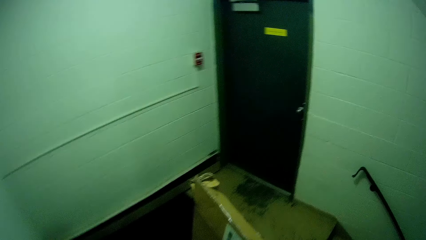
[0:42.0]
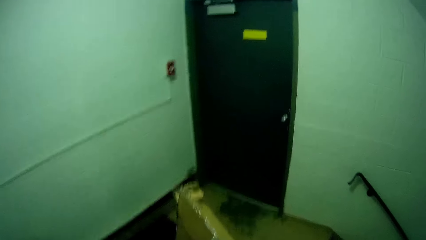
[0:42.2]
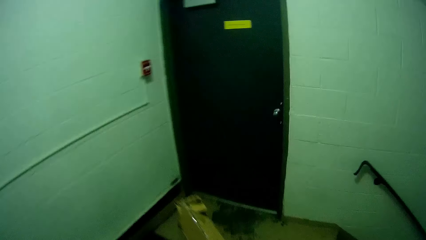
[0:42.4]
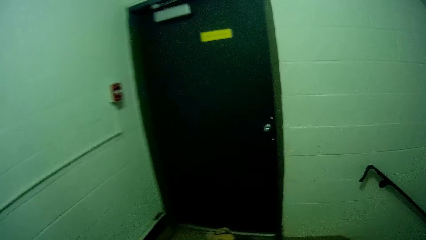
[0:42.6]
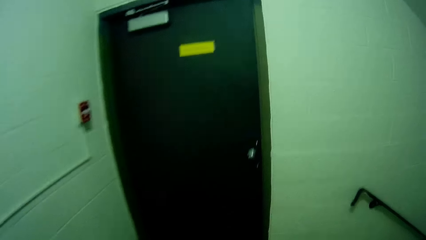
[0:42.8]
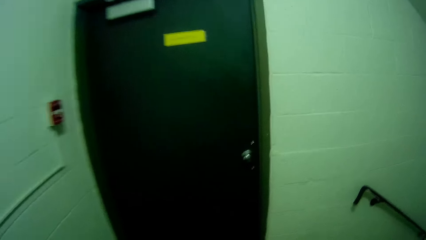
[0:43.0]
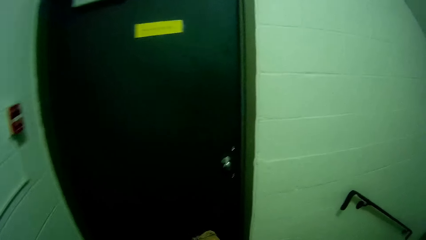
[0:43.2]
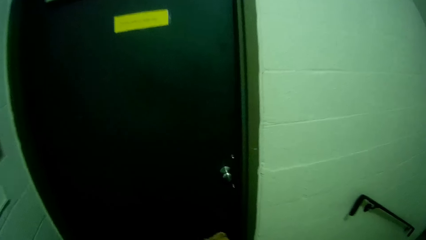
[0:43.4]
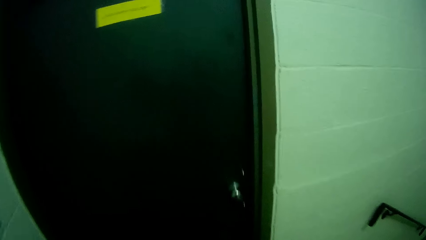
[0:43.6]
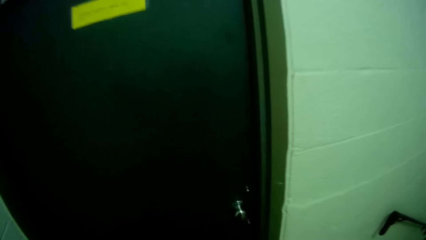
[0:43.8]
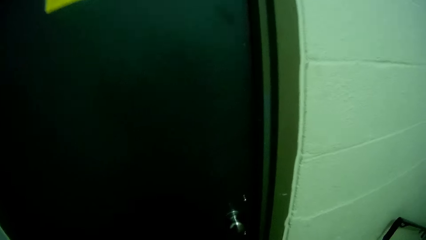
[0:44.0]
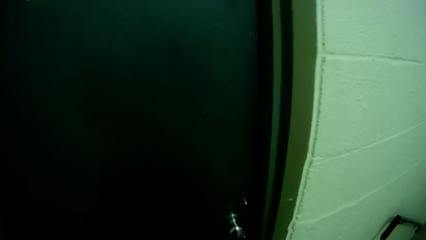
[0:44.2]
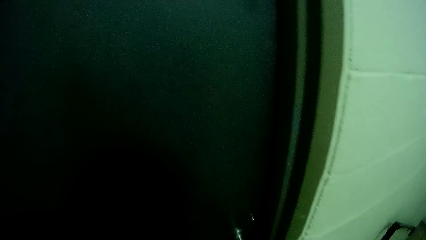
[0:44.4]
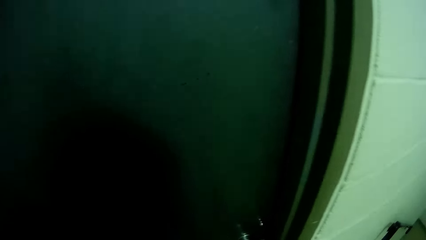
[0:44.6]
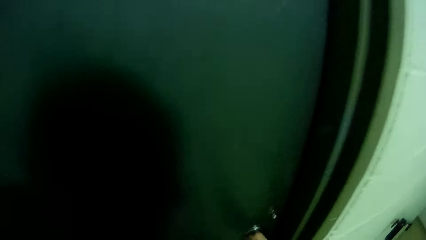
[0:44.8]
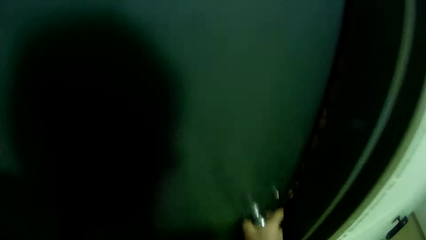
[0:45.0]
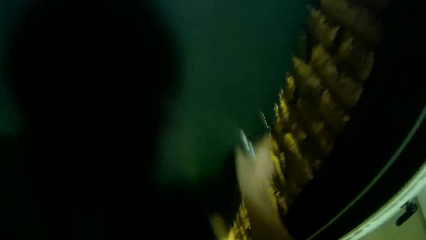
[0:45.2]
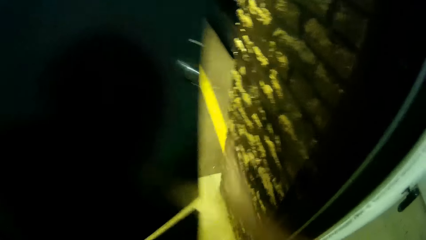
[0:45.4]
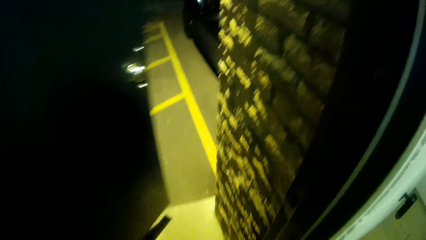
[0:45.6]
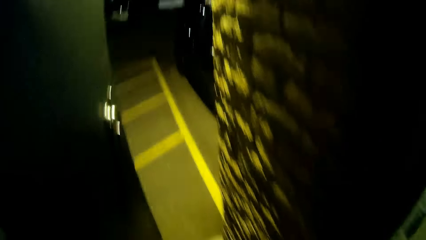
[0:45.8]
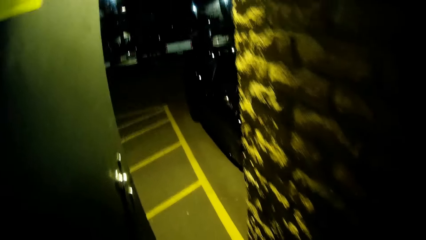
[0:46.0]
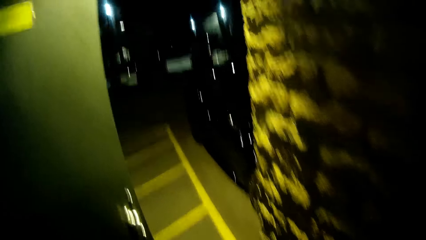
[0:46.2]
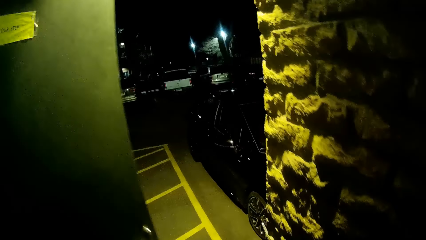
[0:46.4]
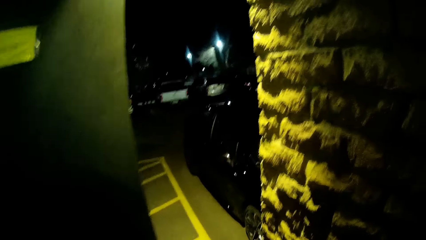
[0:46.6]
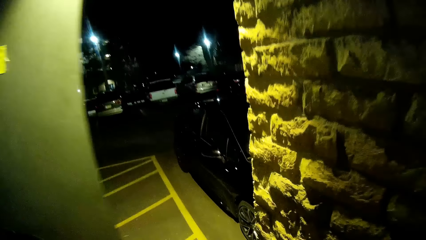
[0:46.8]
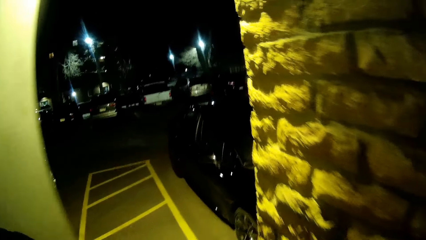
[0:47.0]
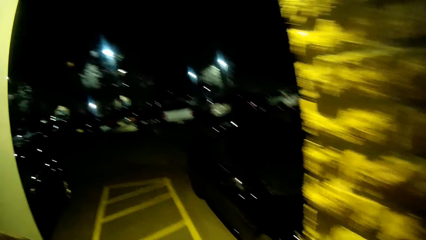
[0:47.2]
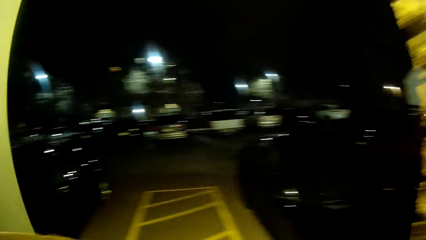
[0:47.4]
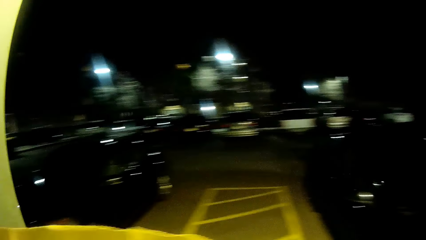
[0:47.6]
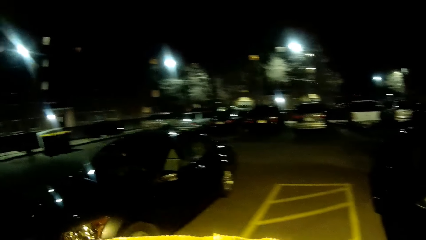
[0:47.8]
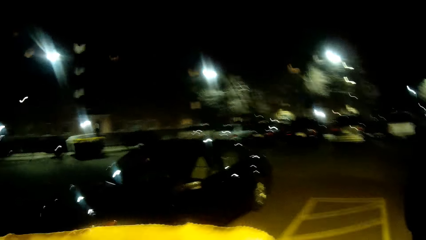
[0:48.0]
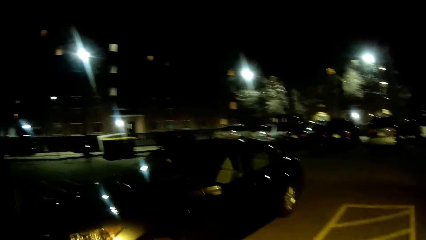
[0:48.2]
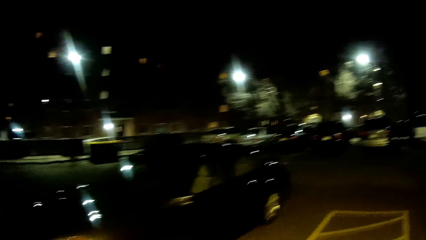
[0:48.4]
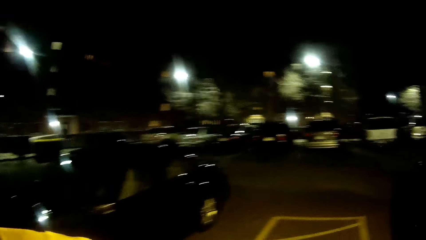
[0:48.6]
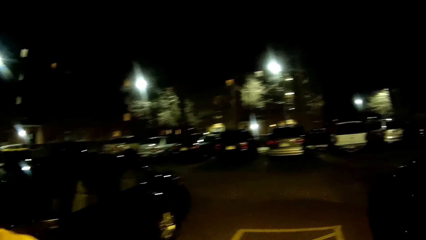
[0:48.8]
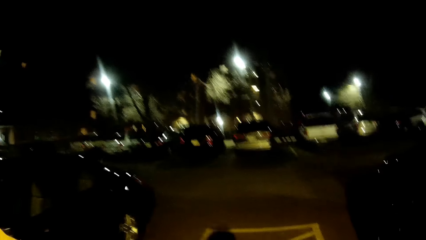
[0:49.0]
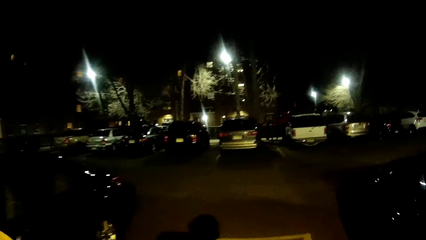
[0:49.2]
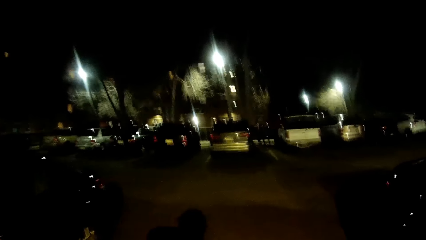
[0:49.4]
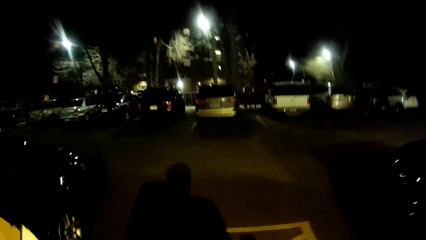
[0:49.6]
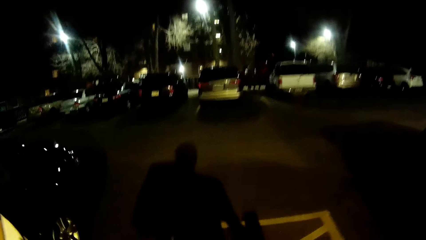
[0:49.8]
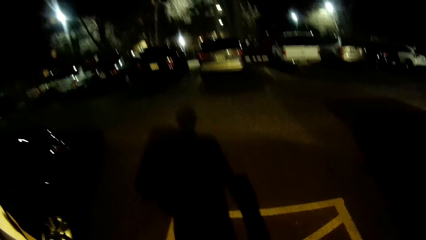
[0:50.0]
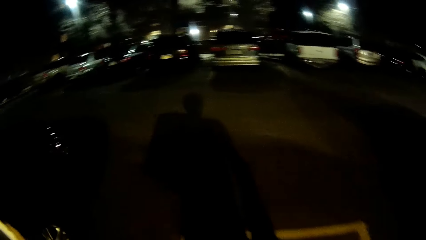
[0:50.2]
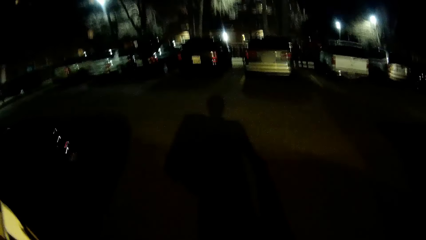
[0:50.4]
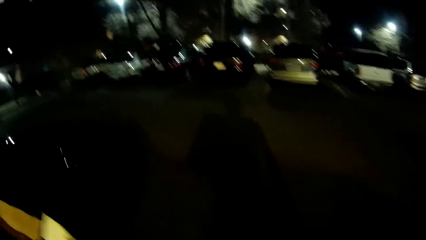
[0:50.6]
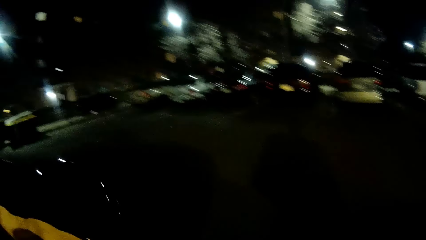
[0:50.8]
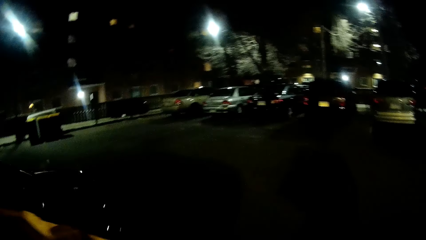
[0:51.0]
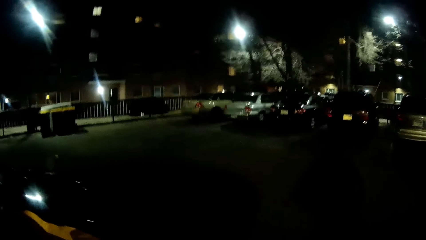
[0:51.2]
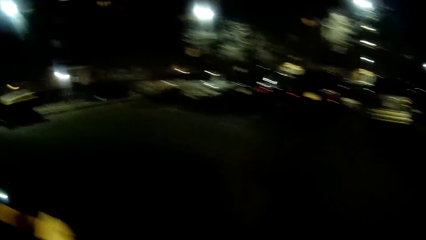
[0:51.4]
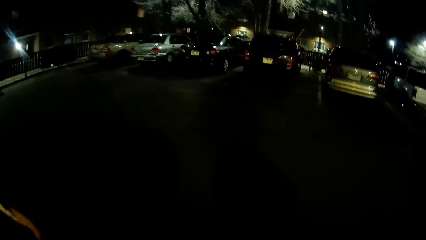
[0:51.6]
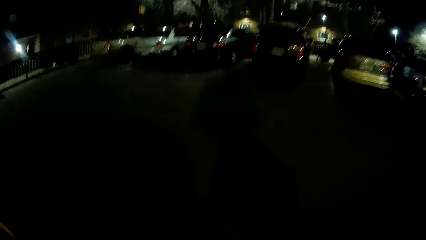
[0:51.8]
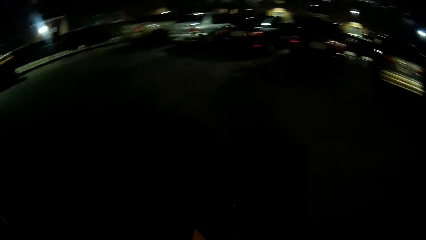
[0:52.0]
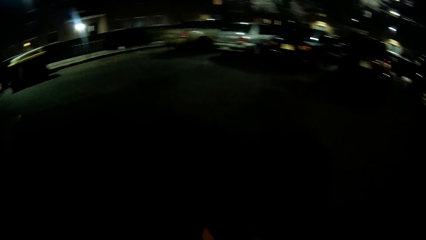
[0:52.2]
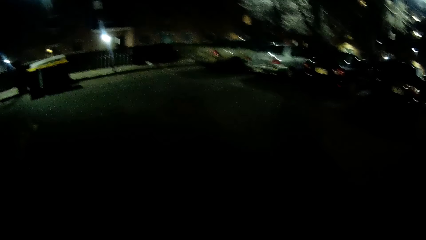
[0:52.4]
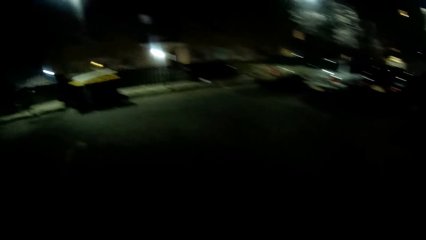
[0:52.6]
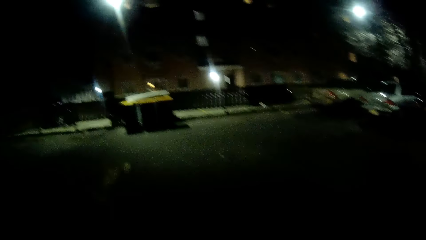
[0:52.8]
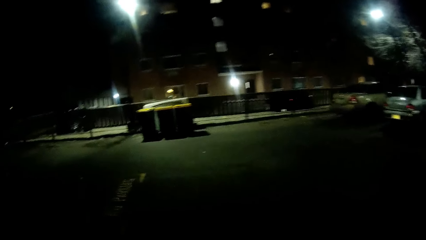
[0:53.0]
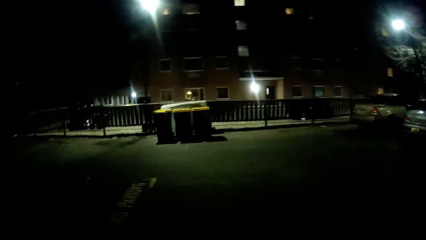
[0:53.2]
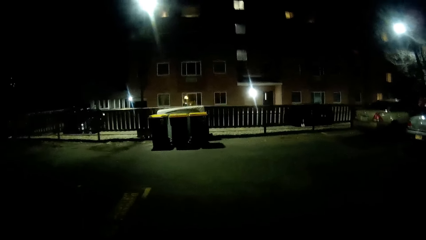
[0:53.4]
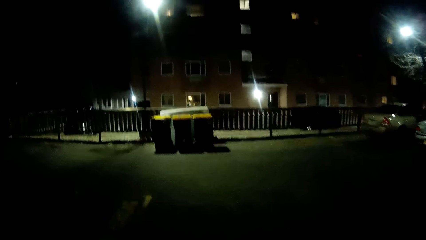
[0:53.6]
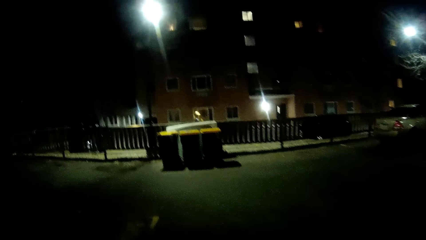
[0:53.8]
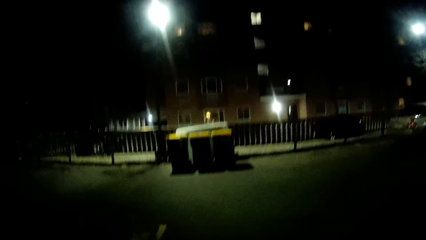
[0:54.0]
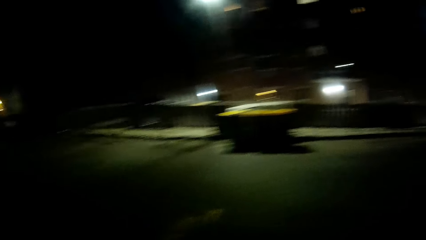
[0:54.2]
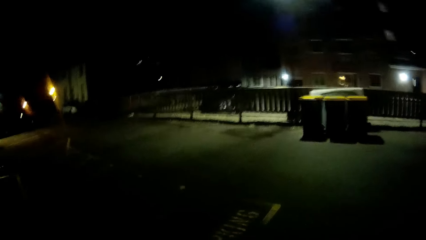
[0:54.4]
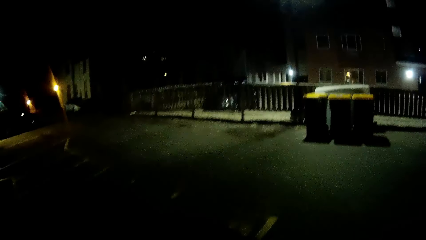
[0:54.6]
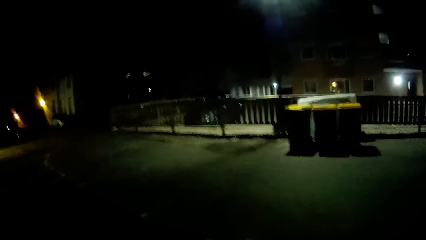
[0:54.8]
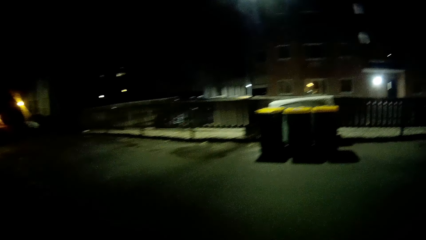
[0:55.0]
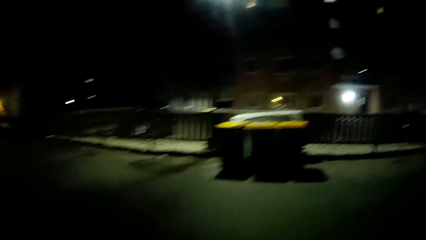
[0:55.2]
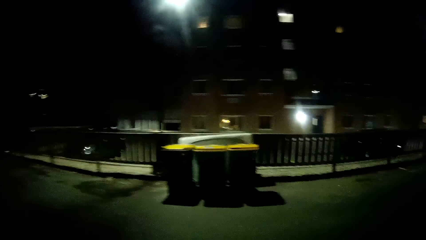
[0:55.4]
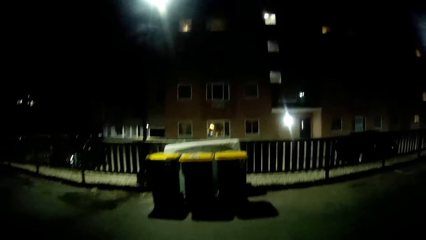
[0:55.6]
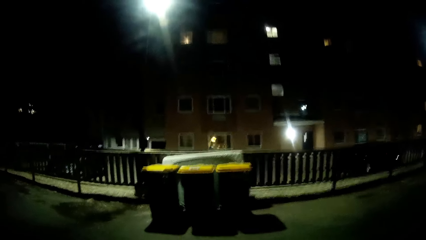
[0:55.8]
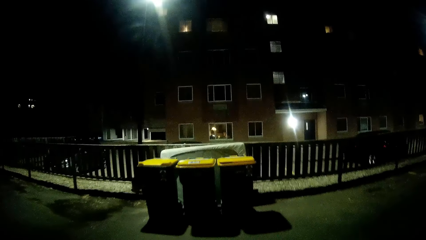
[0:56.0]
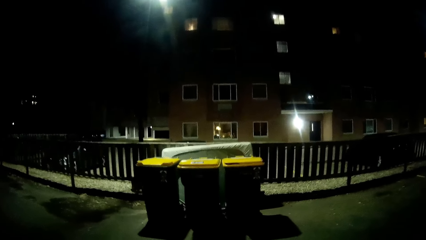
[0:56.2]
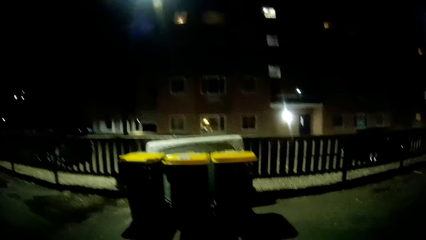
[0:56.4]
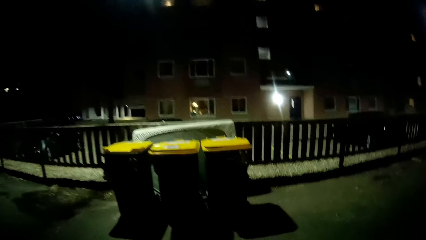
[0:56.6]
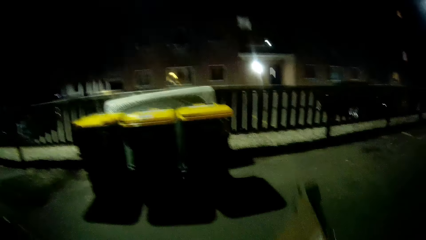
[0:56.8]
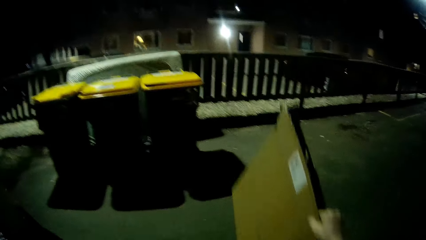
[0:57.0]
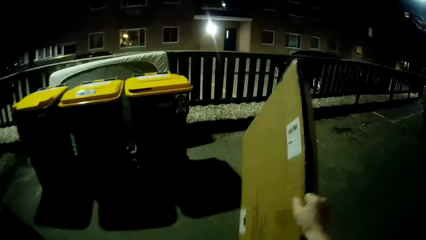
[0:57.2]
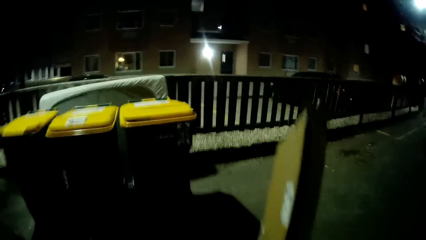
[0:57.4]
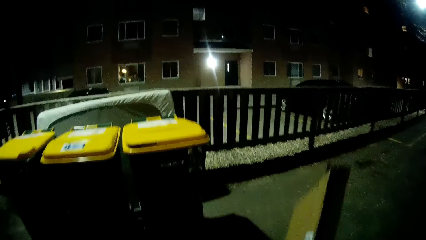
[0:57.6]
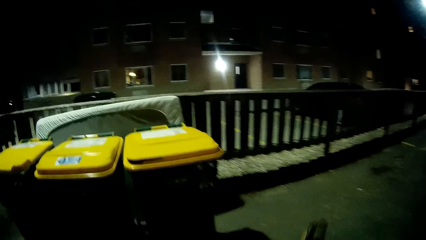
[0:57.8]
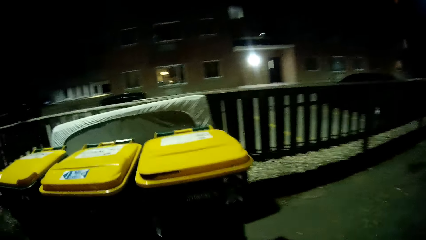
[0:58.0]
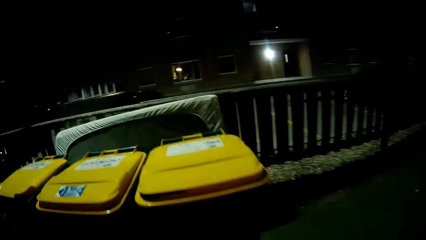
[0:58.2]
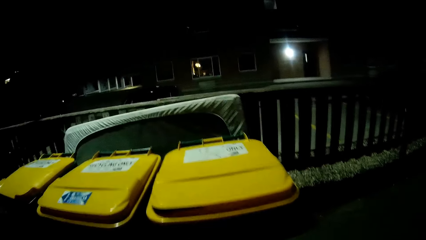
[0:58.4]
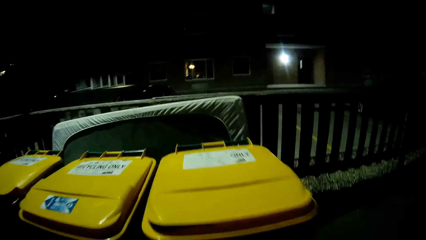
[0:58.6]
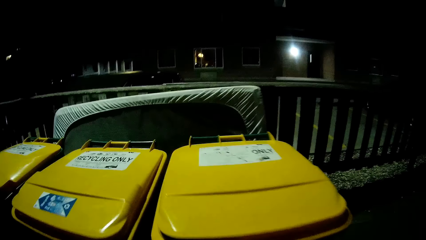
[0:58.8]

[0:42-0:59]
The camera wearer opens another door with his right hand. He walks towards a waste bin. He walks around a parking lot.
